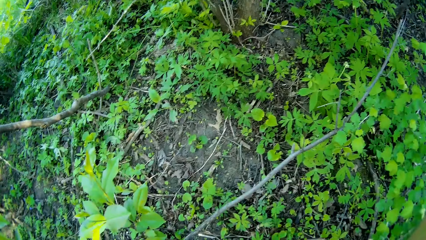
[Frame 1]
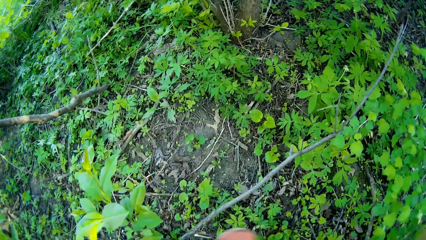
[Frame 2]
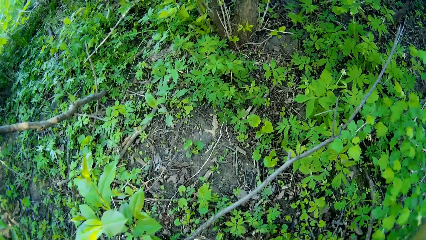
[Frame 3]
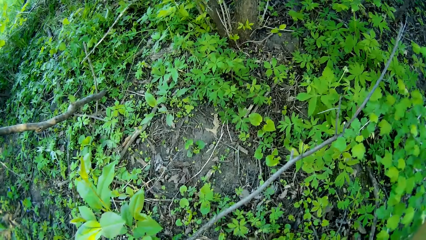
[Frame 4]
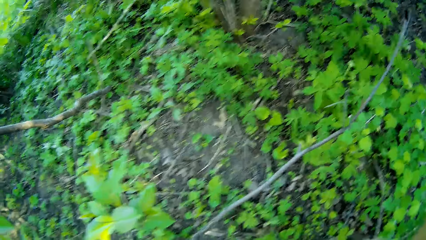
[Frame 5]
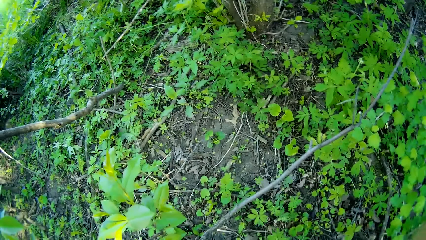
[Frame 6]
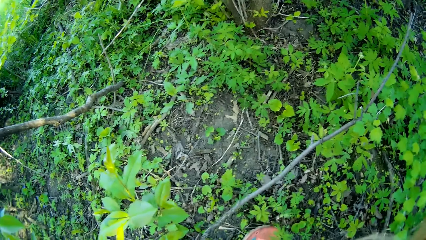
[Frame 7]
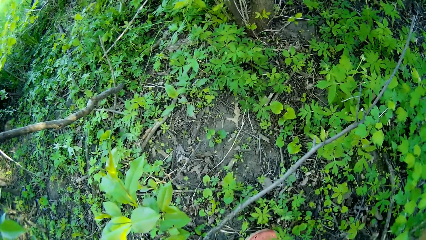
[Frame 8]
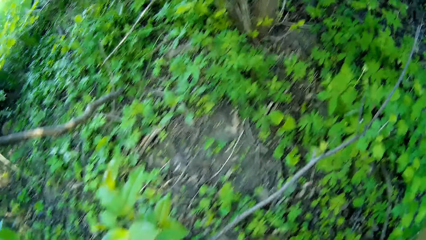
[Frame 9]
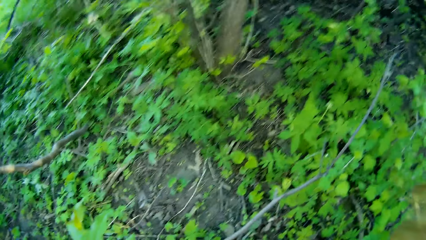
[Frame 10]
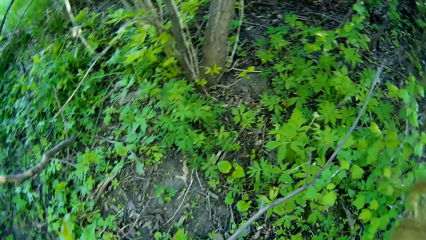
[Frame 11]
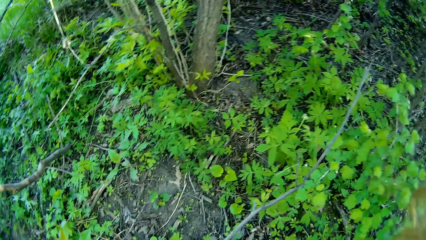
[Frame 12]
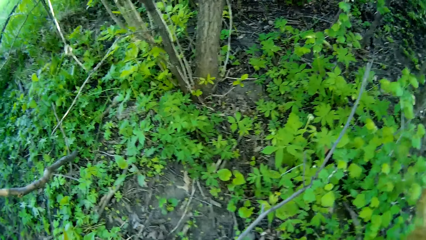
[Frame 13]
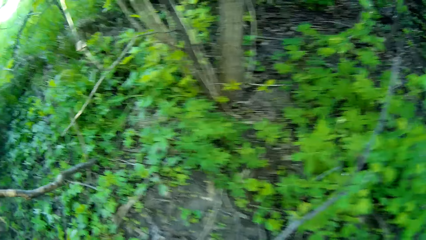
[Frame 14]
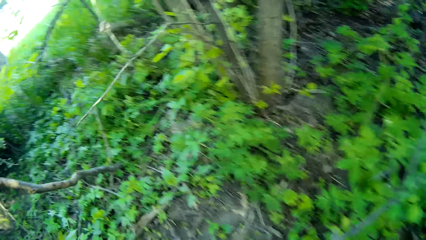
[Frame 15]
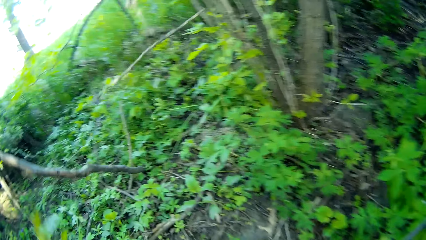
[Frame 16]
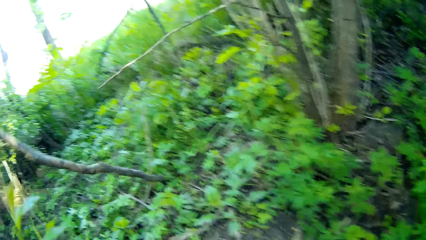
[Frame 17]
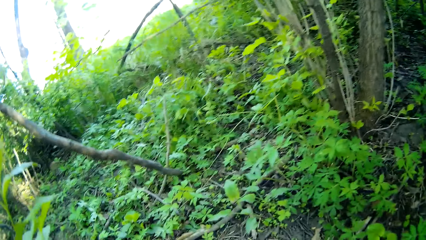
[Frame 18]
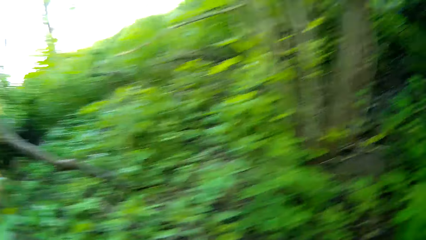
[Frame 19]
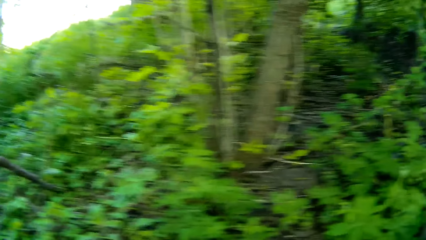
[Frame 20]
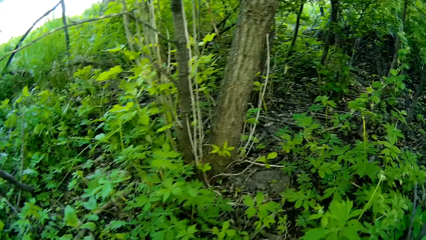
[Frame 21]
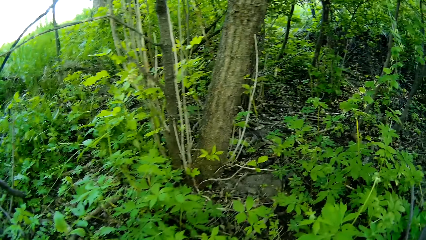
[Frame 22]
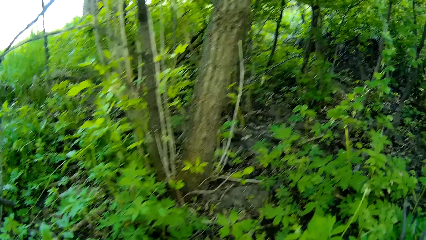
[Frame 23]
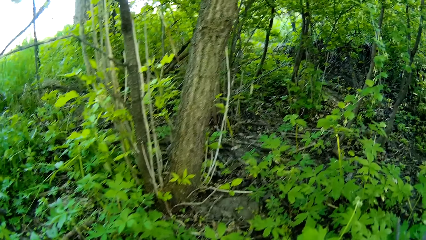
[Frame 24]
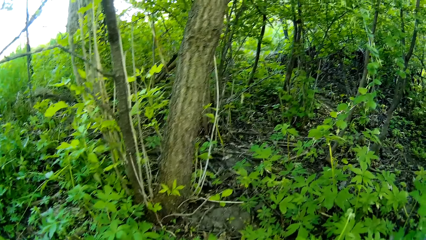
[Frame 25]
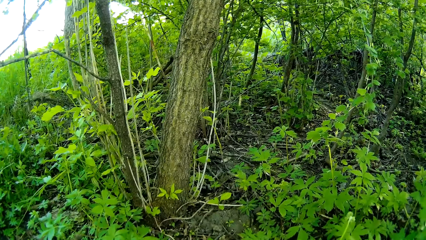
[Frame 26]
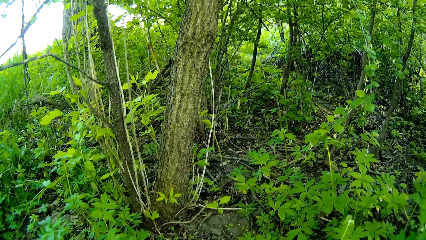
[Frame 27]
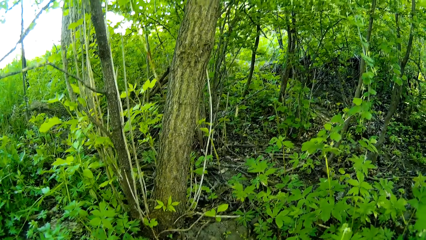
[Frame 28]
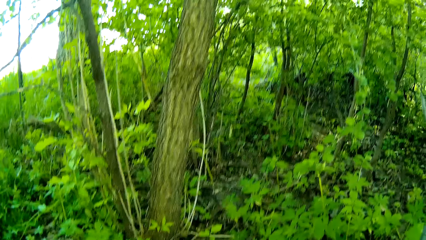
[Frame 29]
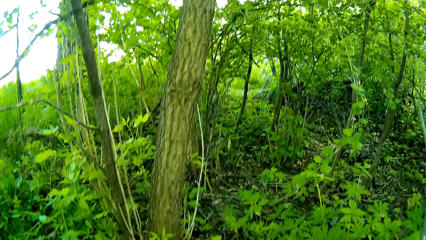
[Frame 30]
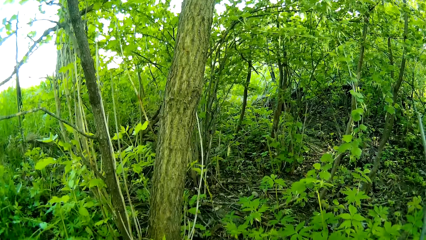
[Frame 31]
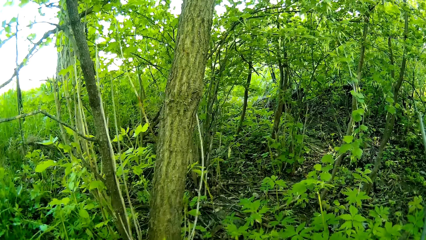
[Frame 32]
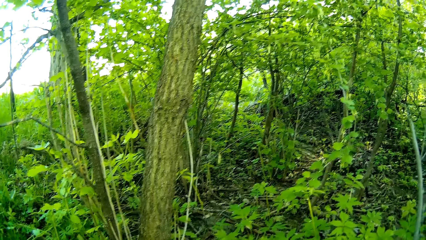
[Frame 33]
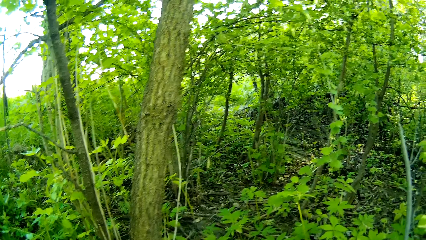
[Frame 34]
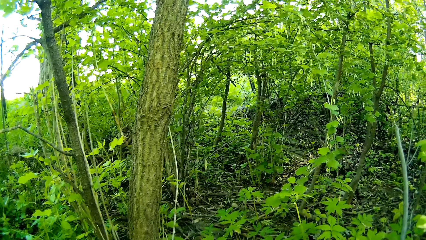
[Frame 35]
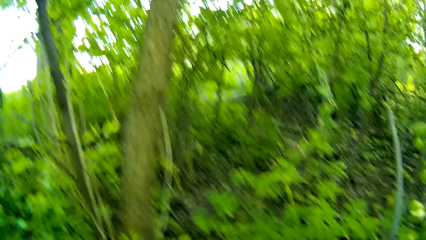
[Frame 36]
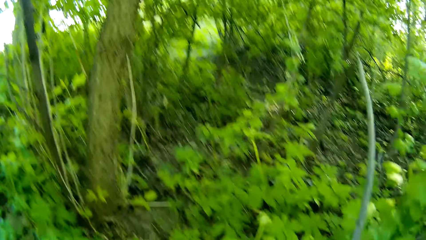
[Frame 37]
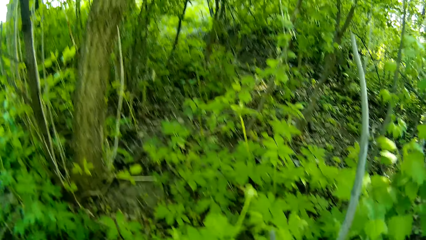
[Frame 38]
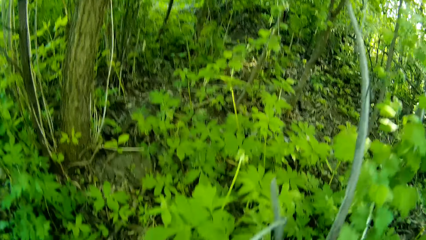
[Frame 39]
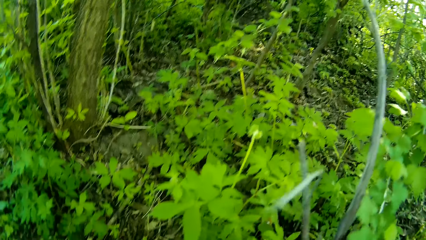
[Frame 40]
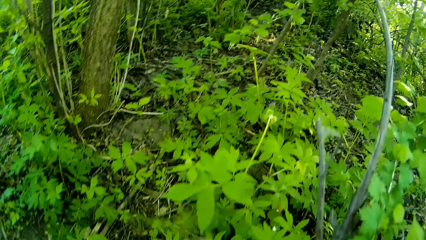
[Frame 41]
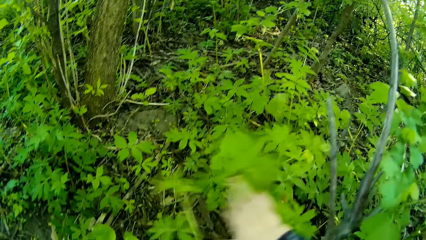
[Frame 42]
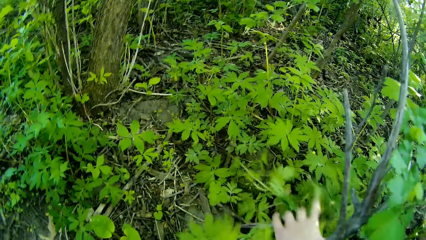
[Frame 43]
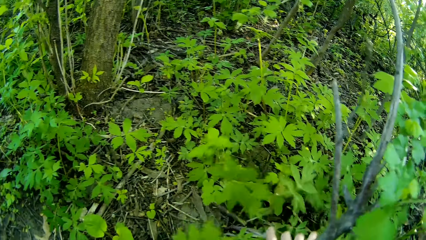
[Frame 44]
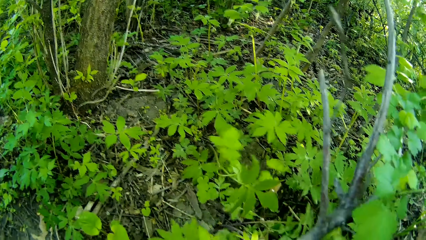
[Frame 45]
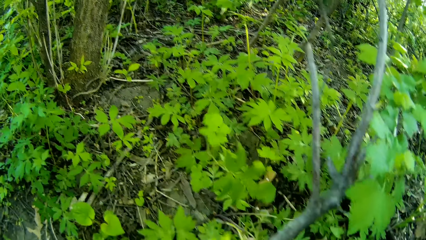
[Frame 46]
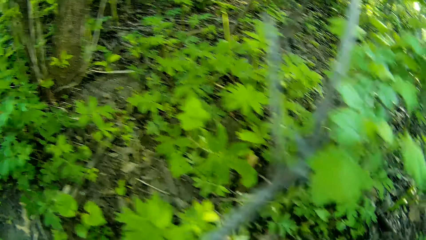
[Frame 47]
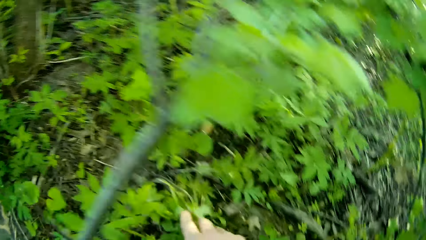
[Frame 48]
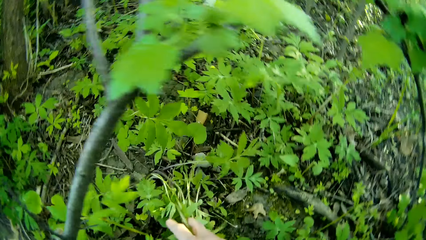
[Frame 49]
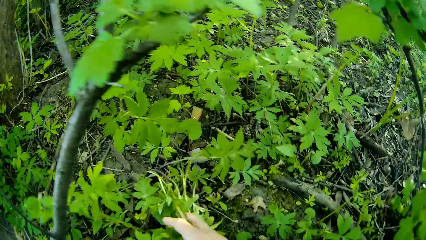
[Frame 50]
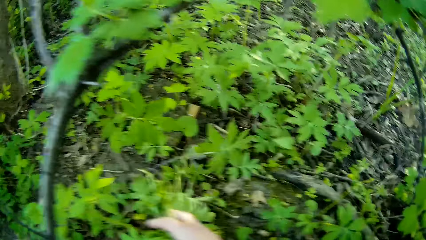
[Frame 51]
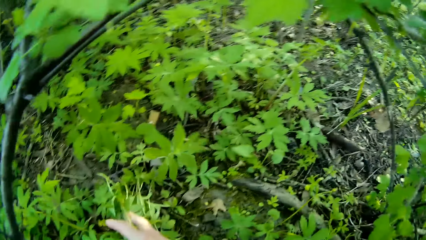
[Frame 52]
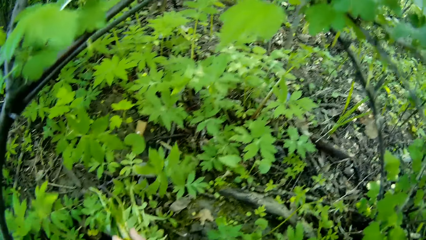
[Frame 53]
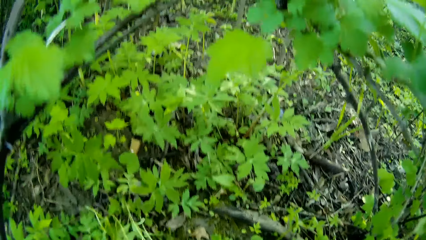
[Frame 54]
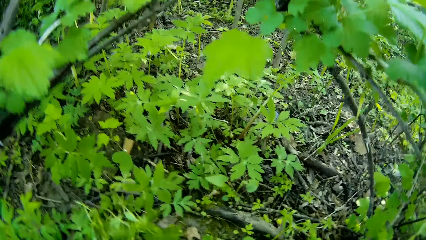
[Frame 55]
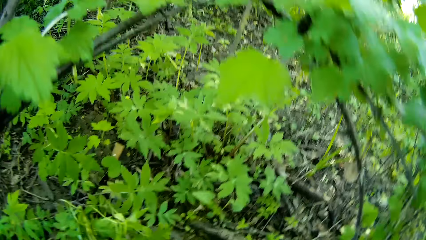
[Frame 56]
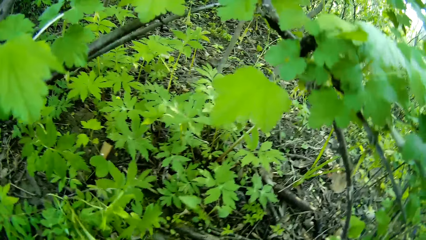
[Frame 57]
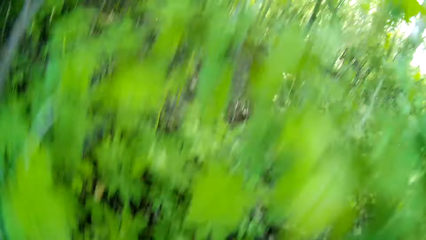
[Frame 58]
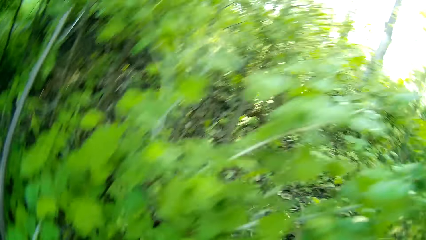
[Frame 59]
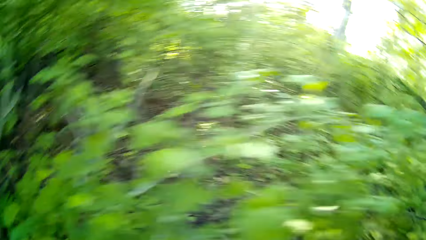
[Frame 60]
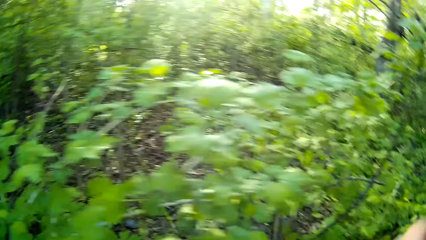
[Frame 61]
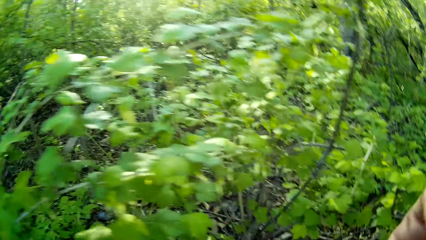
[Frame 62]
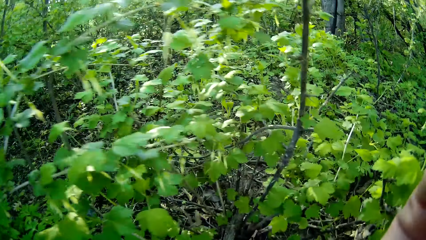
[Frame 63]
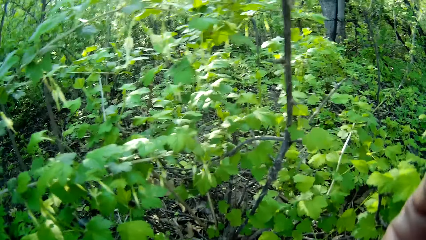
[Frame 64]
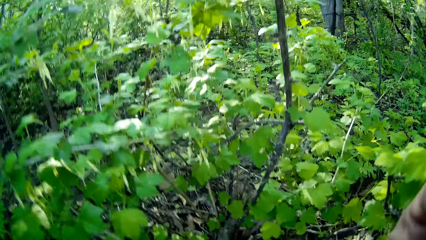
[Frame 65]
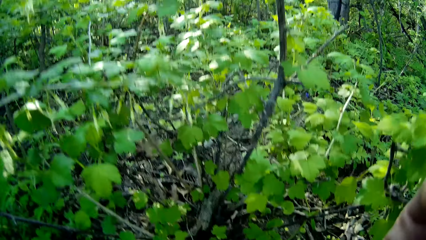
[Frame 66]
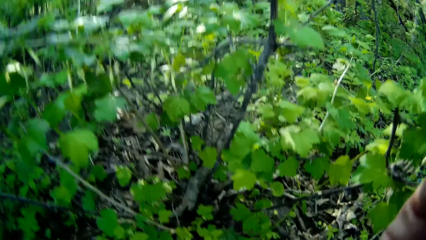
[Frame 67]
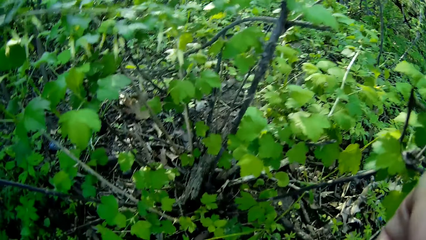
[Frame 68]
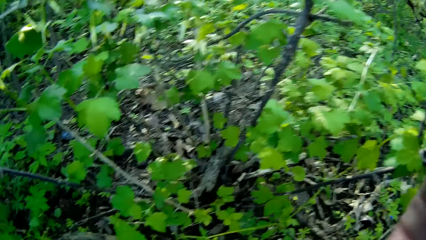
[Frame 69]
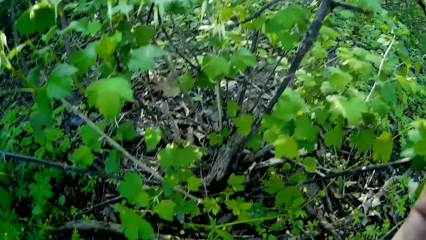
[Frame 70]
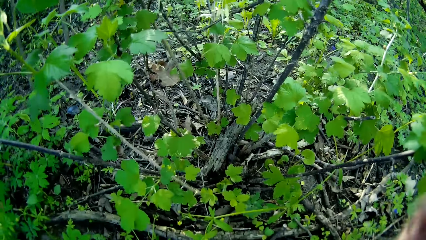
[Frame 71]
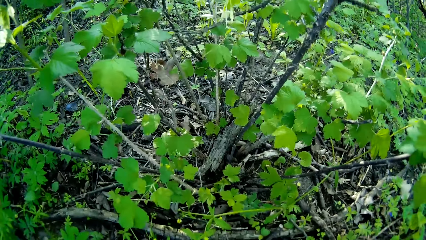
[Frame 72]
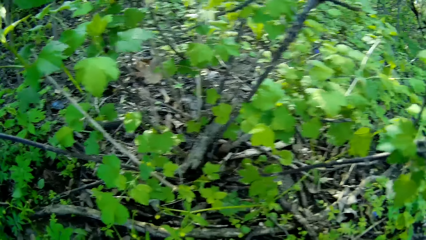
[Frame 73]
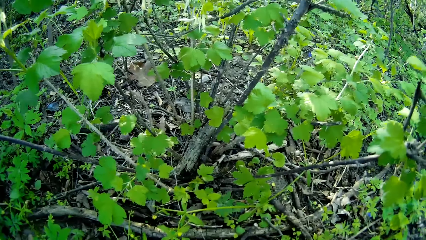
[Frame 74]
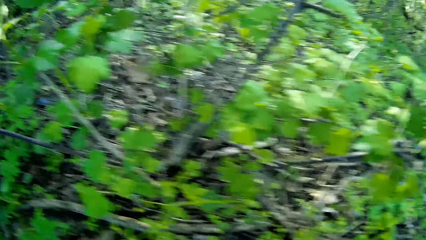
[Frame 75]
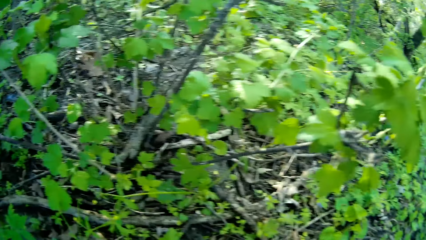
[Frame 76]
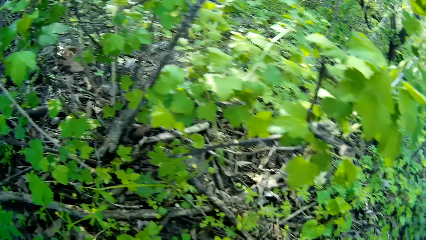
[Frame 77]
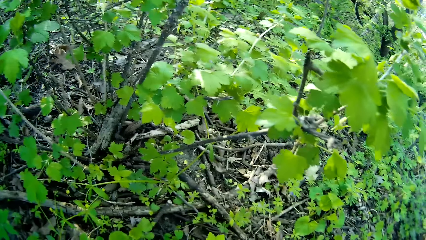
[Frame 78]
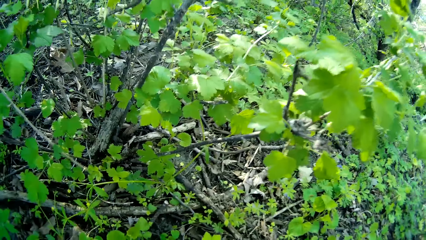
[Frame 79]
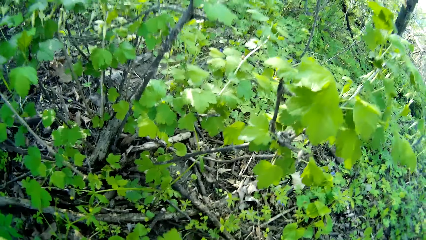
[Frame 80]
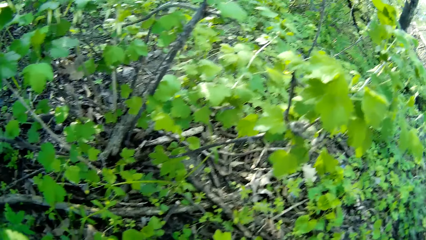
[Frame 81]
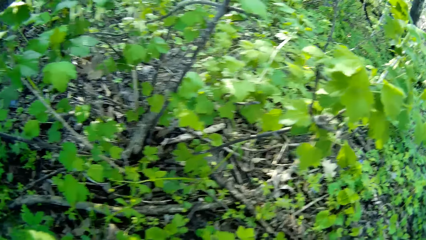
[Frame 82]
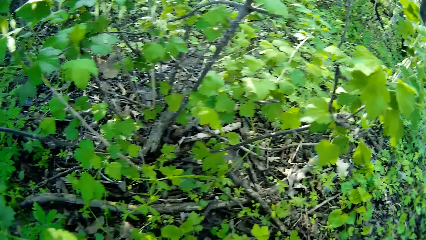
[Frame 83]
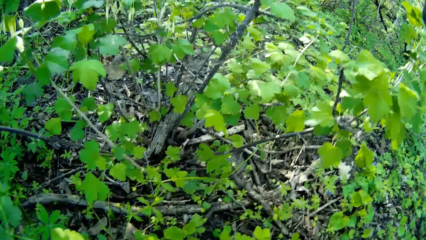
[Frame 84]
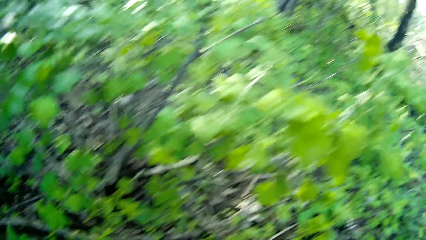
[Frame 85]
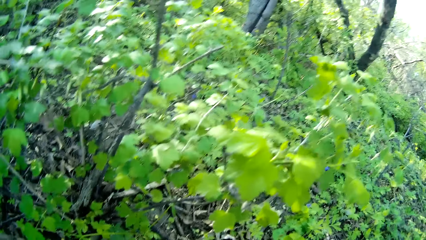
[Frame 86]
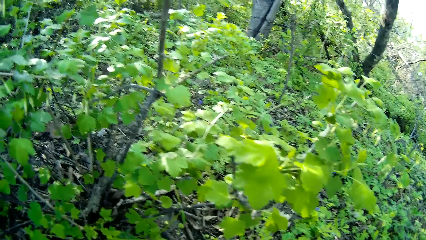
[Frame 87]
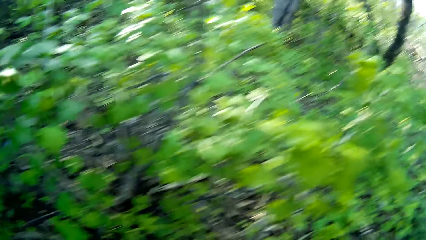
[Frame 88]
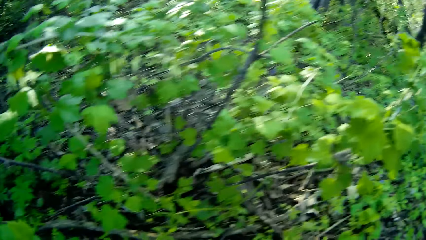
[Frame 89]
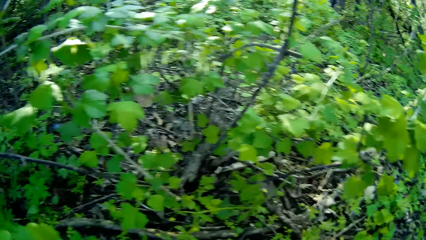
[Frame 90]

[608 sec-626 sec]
The camera wearer touches some plants with her right hand. She holds the plant. She looks around.
